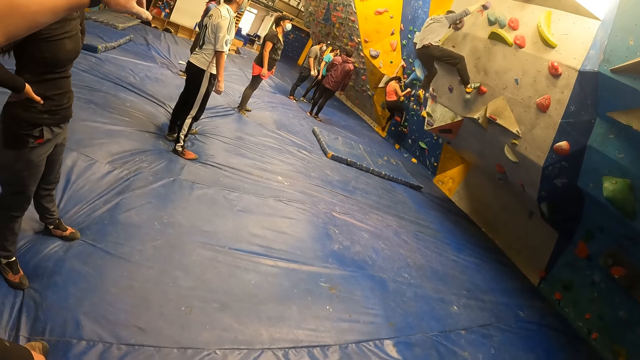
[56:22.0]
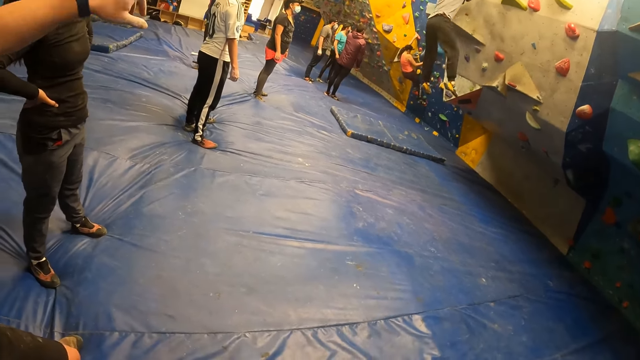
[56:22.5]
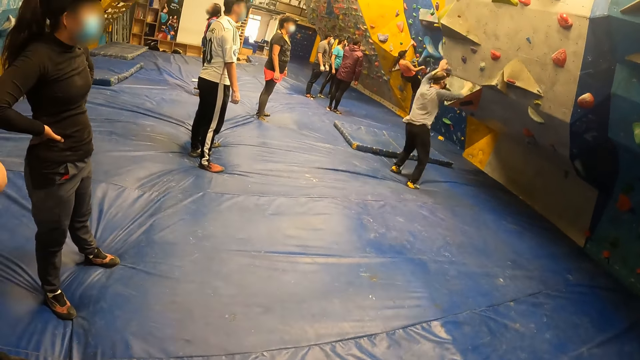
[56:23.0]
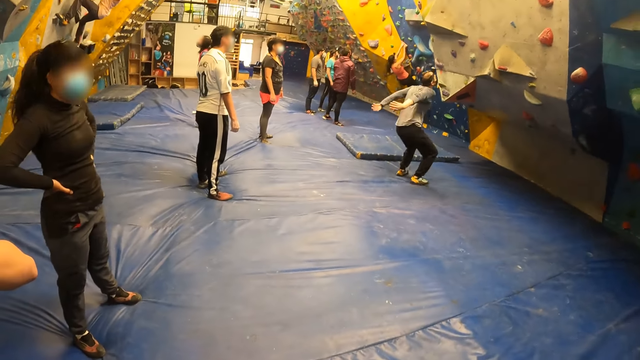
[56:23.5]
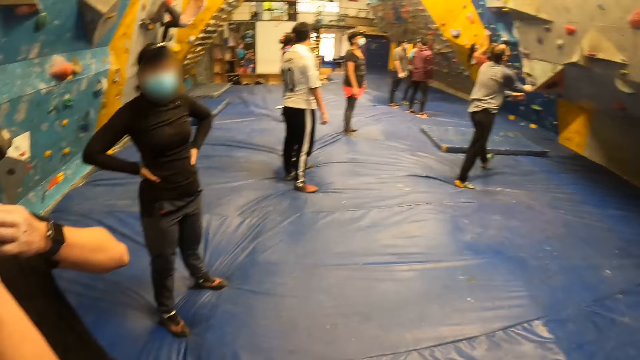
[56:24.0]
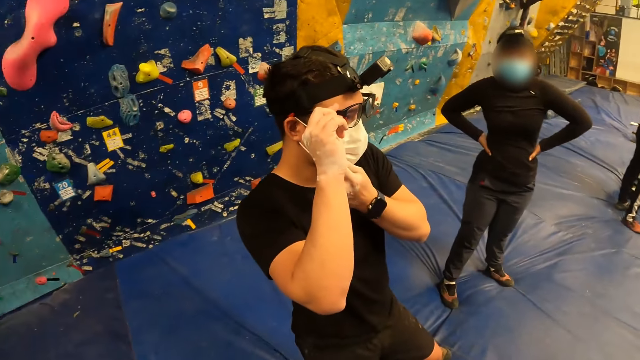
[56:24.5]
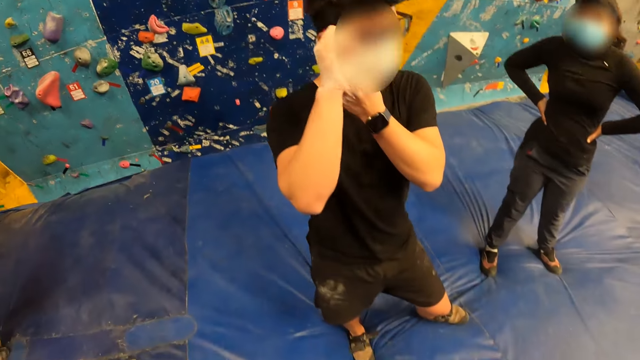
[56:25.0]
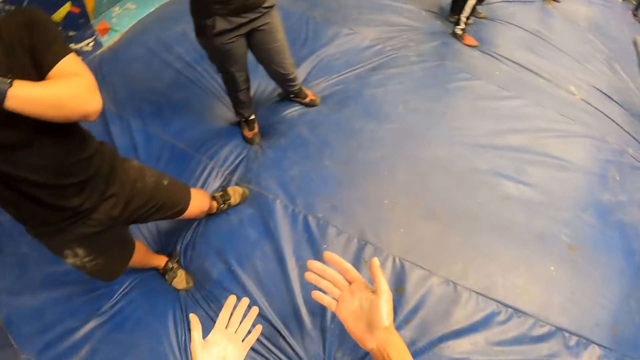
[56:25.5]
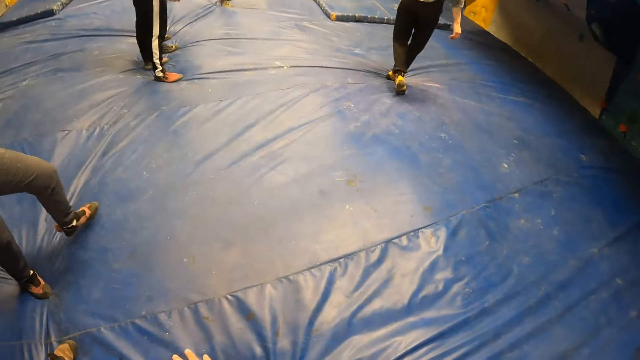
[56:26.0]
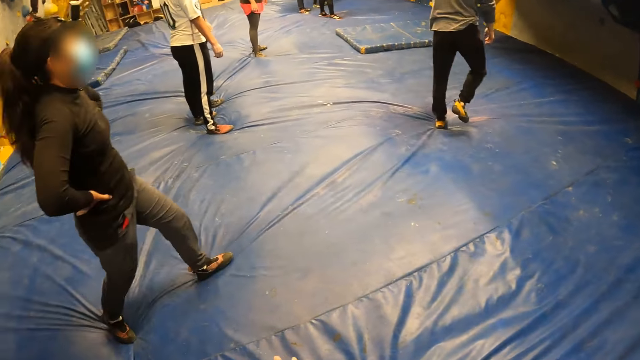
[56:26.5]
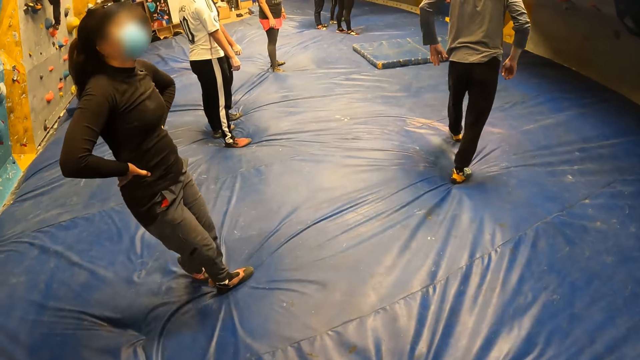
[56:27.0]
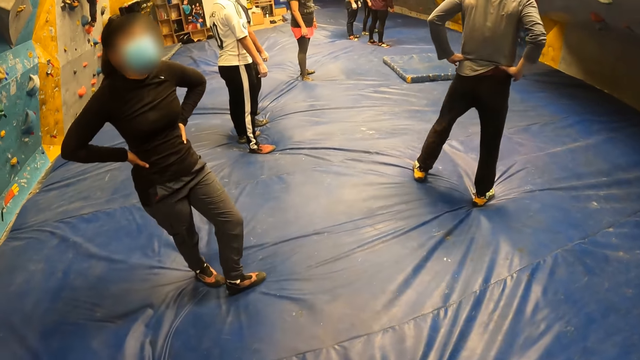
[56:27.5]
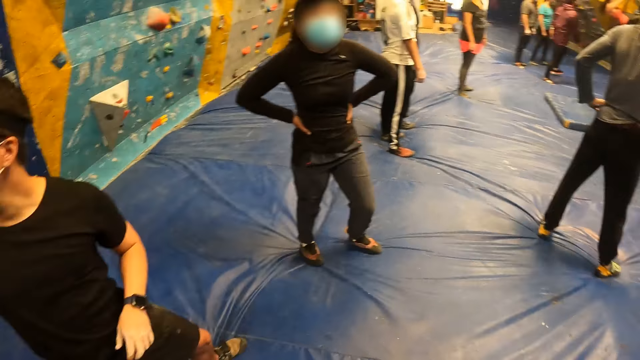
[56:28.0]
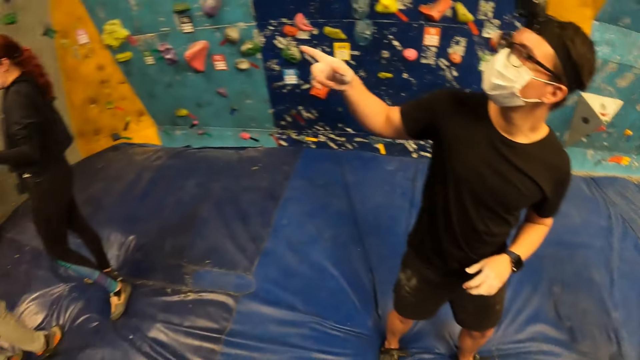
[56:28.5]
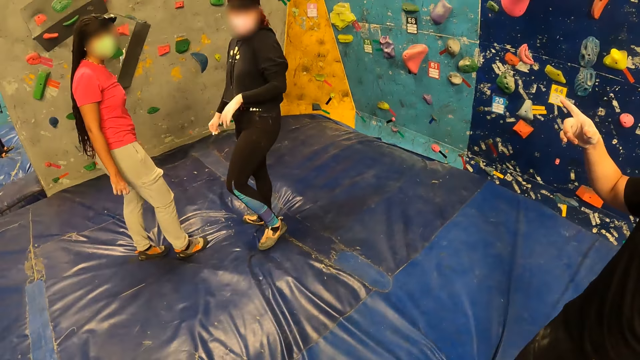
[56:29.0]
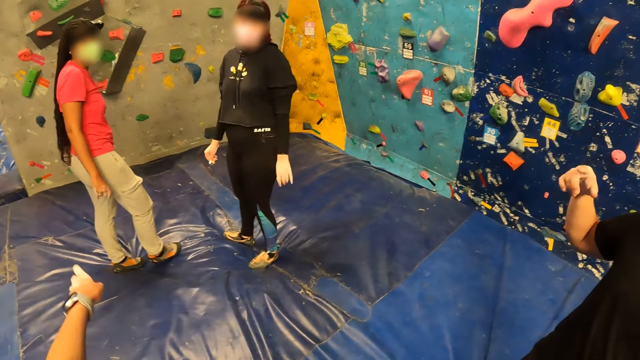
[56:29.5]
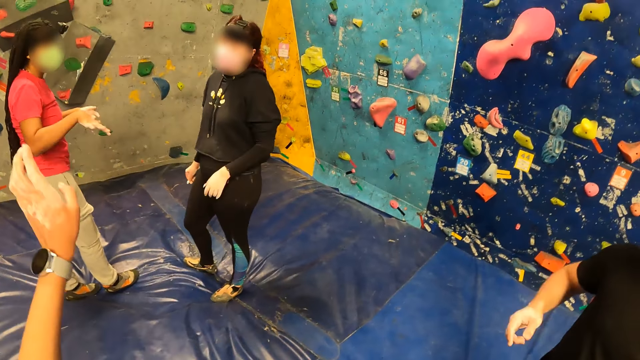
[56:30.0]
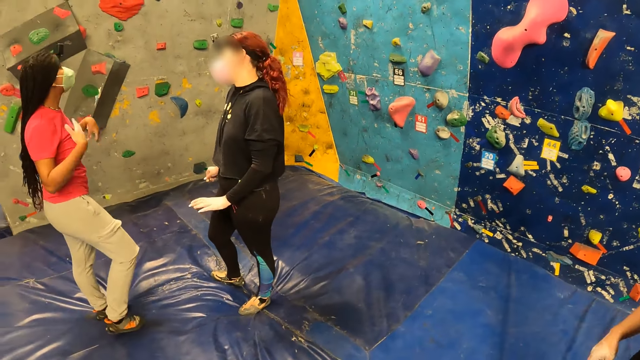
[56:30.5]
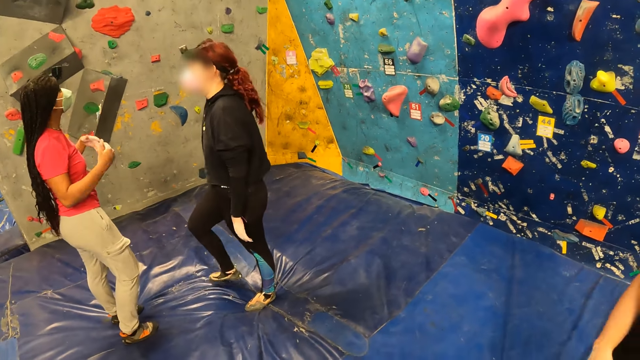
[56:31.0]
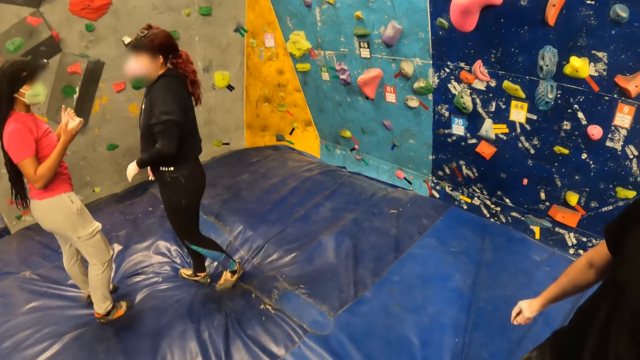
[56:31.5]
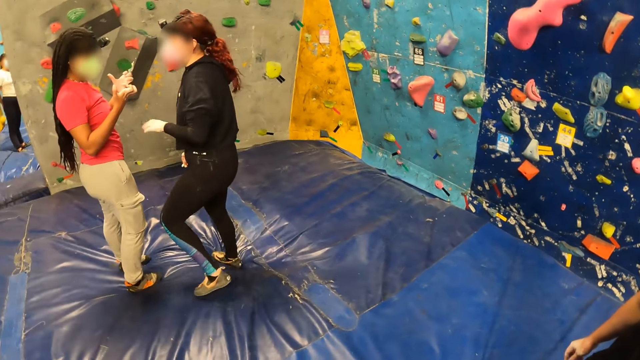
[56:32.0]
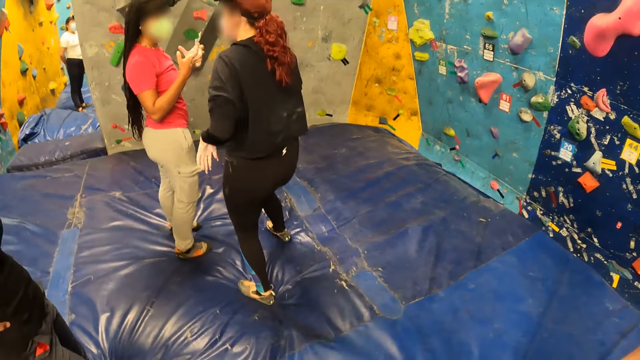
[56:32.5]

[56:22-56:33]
A man jumps down from the wall. Another man adjusts his facemask with his left hand. The camera wearer looks around. They stare at their palms. A person walks around. Another person holds the waist with both hands. The first person holds the waist with both hands. Another person points out with the left hand. The camera wearer raises their left hand. They point out. A woman shakes both hands. Two persons interact.

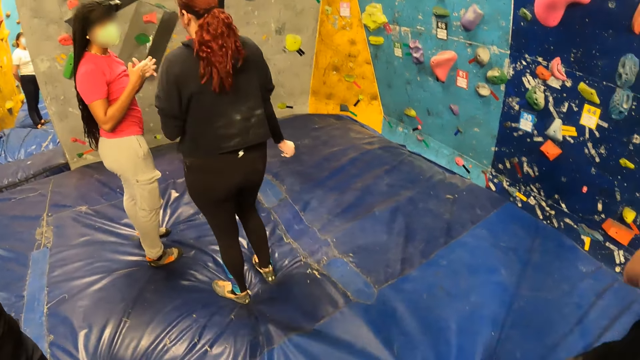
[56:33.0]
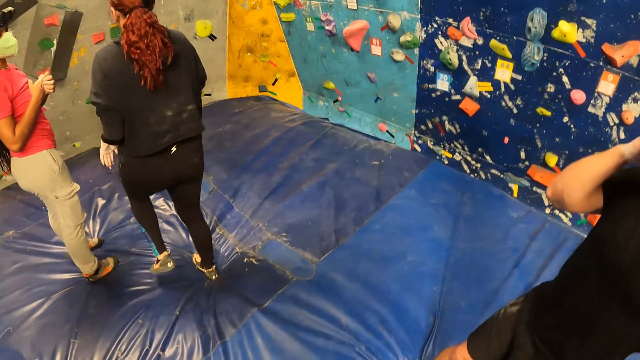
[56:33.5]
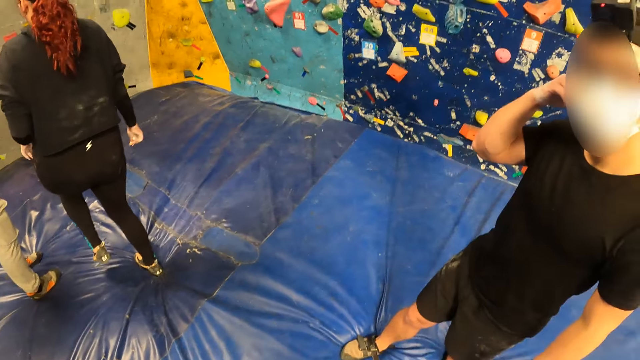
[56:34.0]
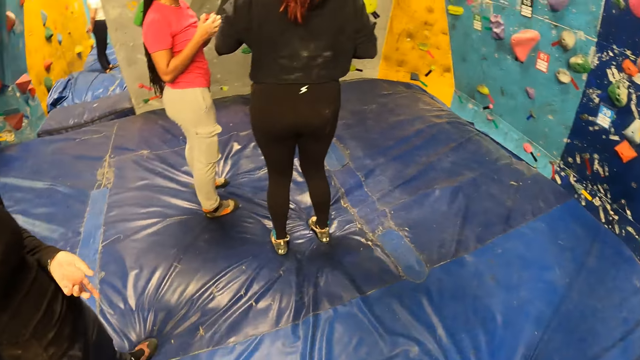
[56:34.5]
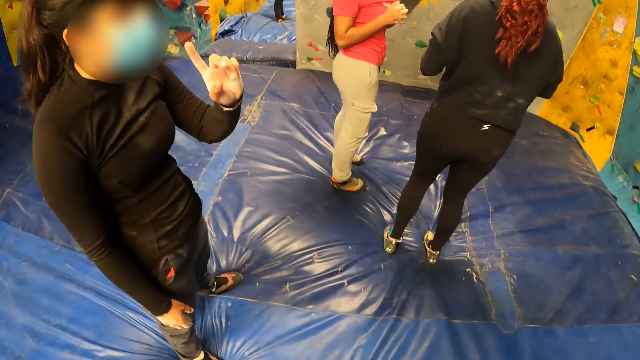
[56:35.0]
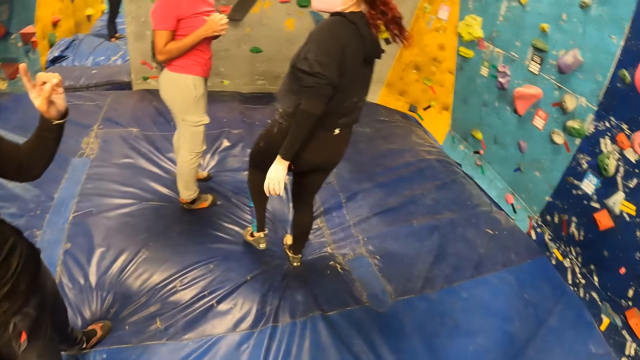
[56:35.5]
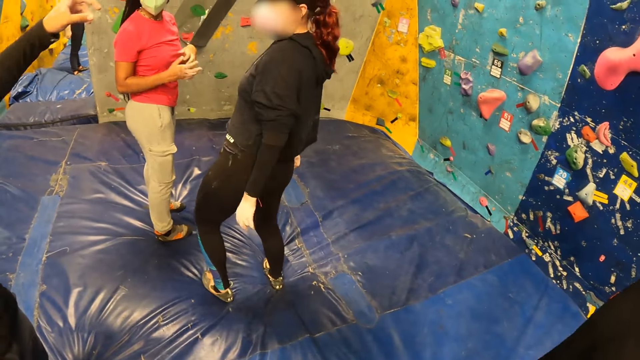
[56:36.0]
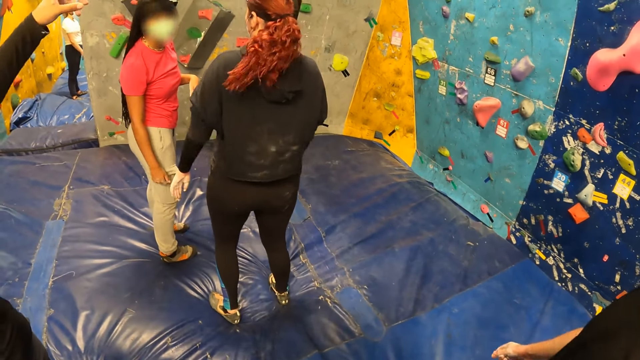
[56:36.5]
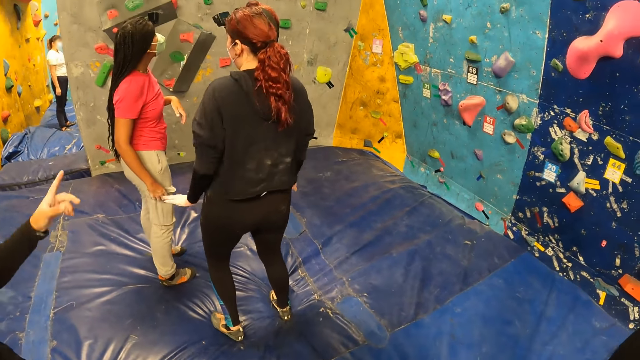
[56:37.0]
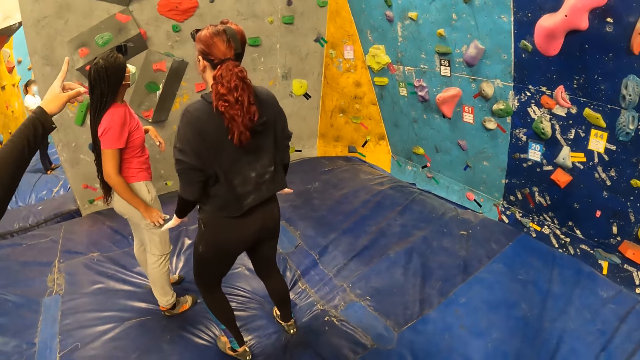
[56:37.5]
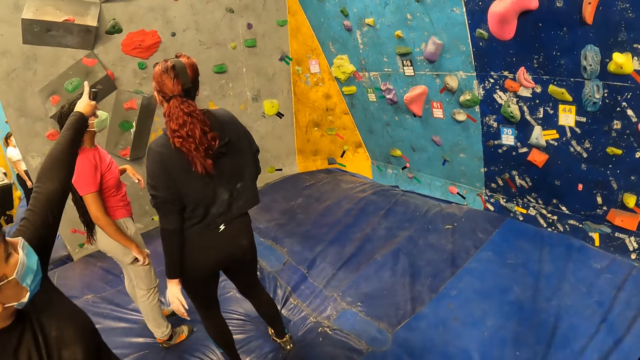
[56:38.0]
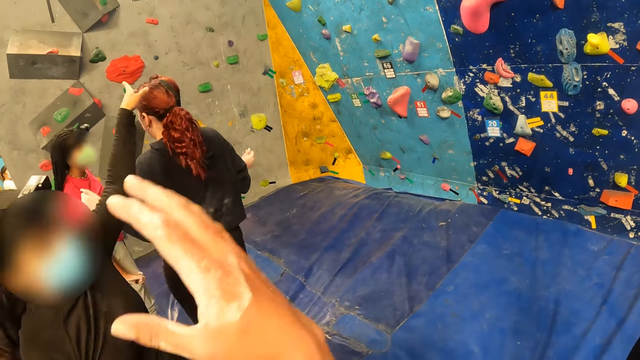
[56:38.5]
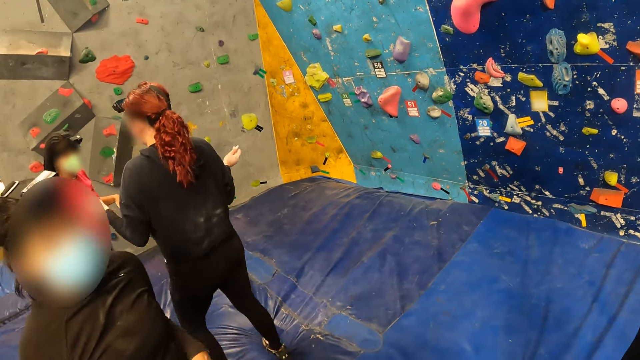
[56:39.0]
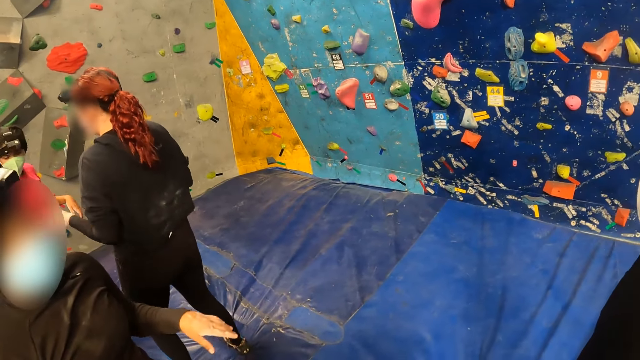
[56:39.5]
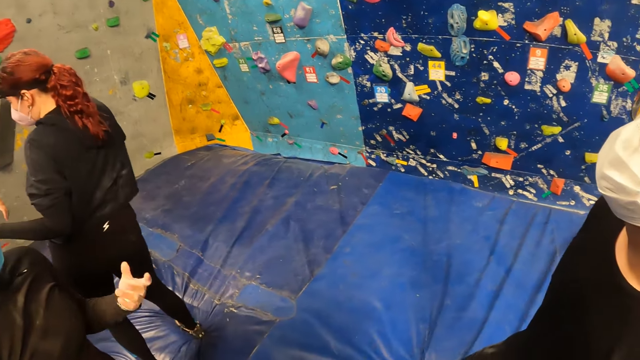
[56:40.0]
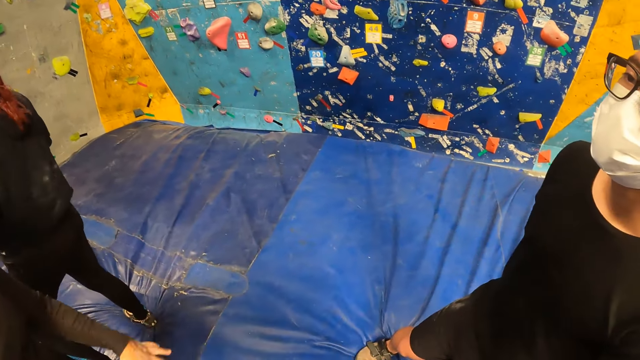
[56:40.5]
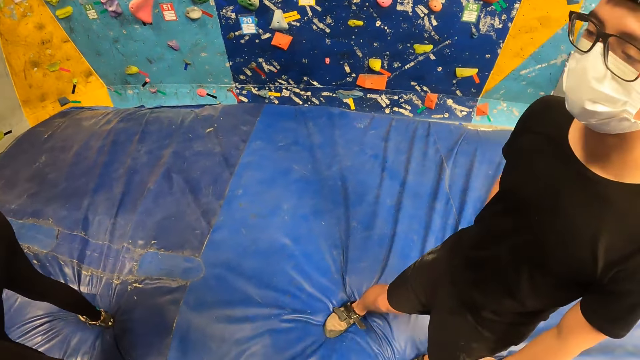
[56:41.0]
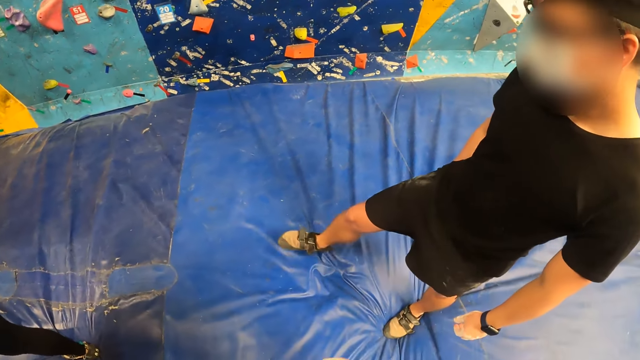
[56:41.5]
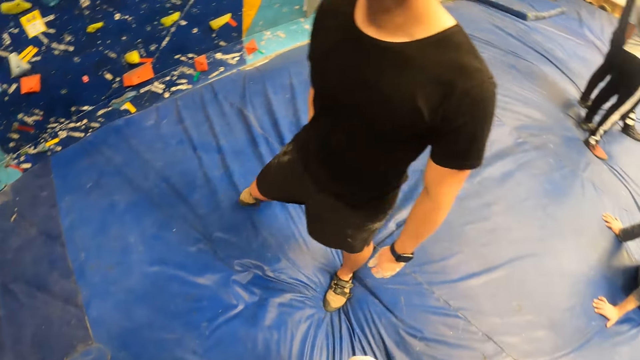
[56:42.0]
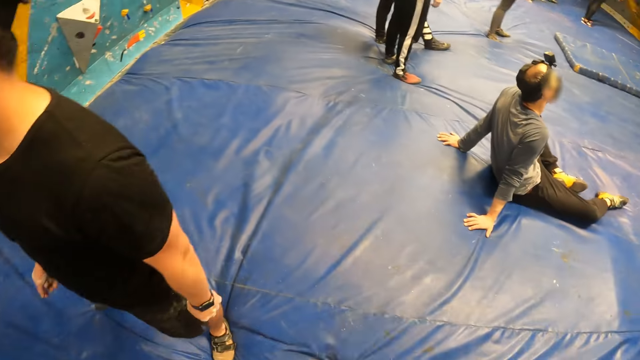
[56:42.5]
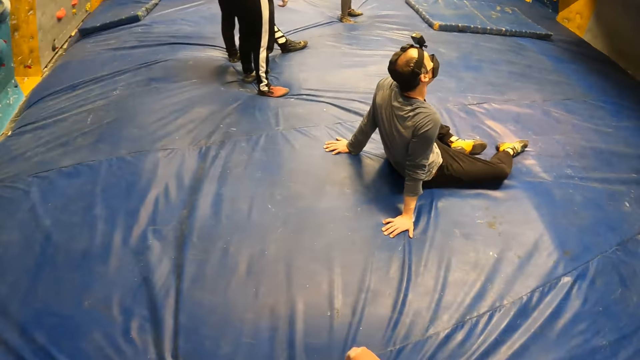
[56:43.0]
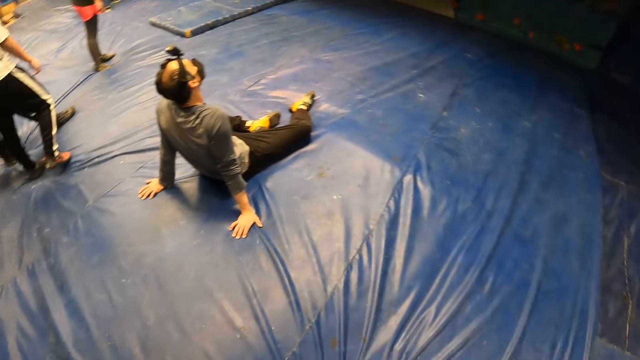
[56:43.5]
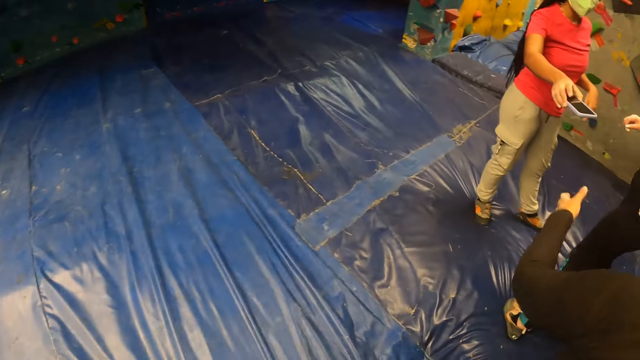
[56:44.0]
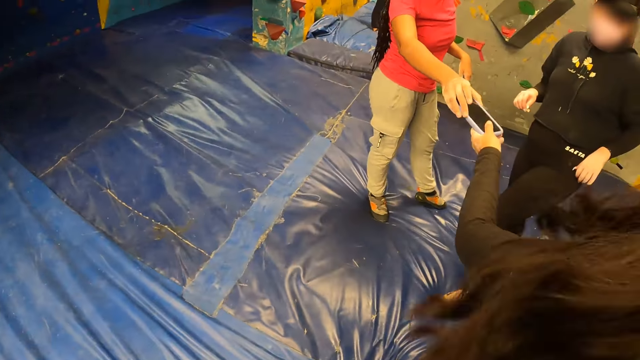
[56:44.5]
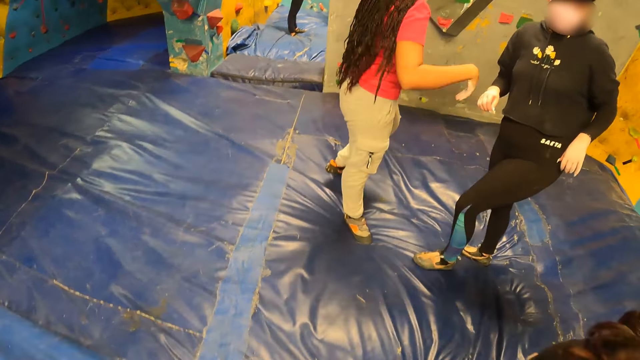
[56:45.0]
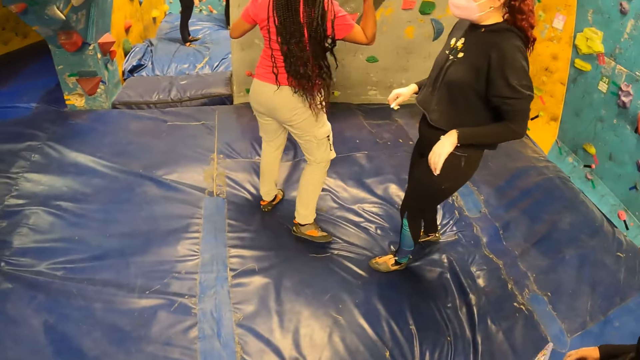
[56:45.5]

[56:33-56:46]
A man adjusts his facemask with his right hand. A woman jumps. Another woman gestures with her left hand. The second woman points her left hand to the wall. A third woman dances. The second woman points her left hand to the wall. The camera wearer raises their right hand. The third woman is dancing. A person walks around. The camera wearer looks around. The second woman takes the phone from the third woman with her left hand. The third woman adjusts her hair with her right hand.
